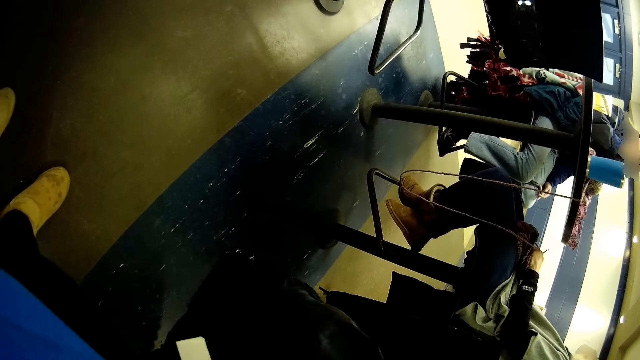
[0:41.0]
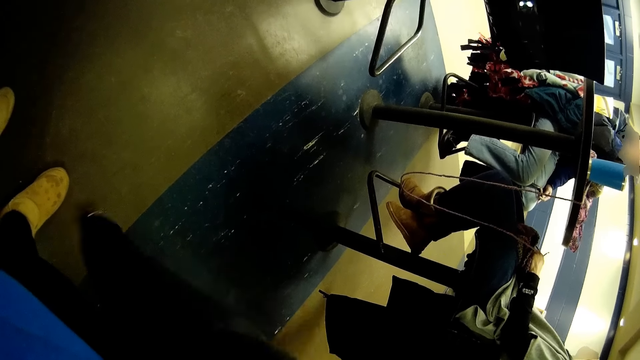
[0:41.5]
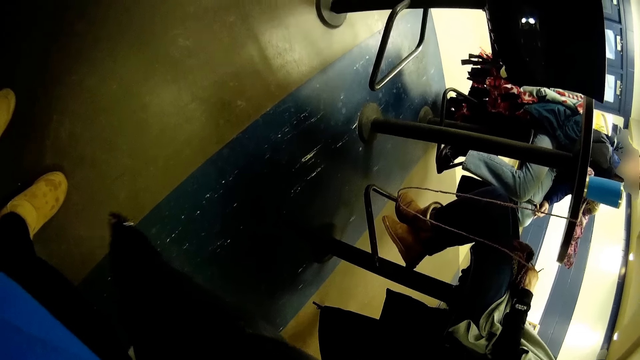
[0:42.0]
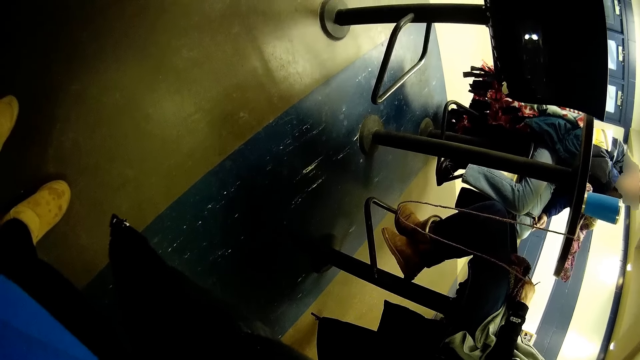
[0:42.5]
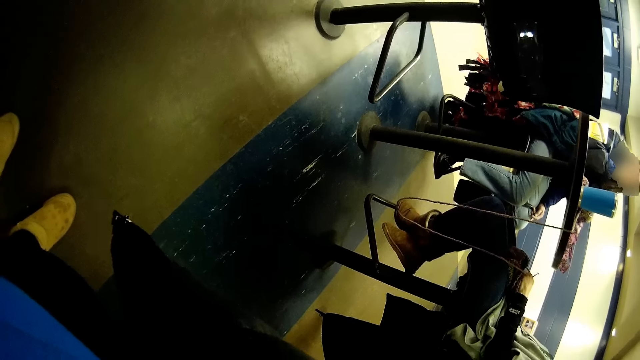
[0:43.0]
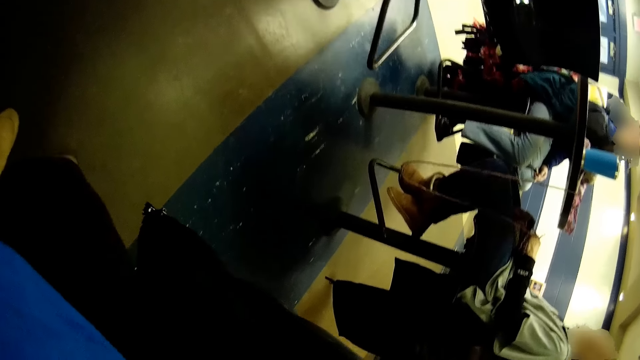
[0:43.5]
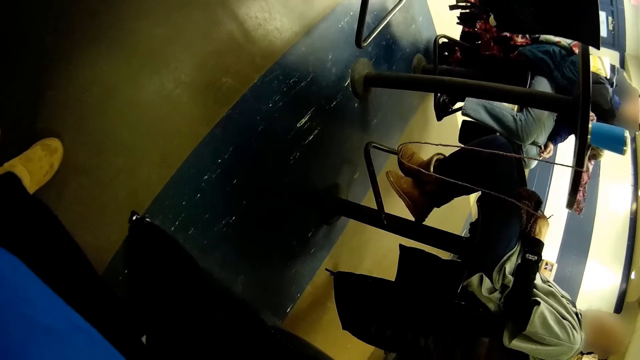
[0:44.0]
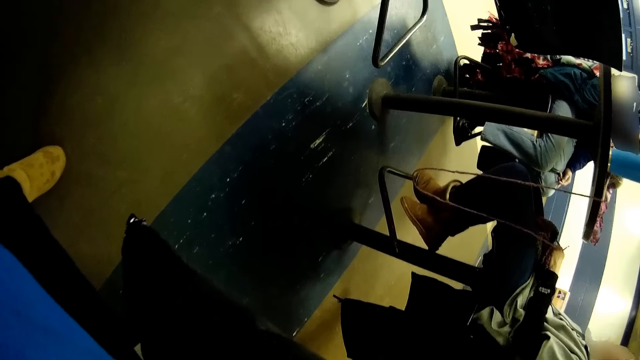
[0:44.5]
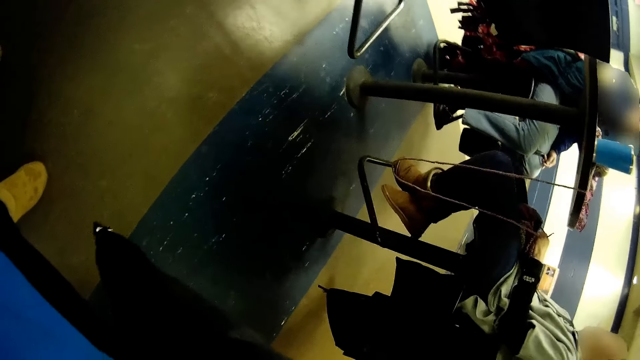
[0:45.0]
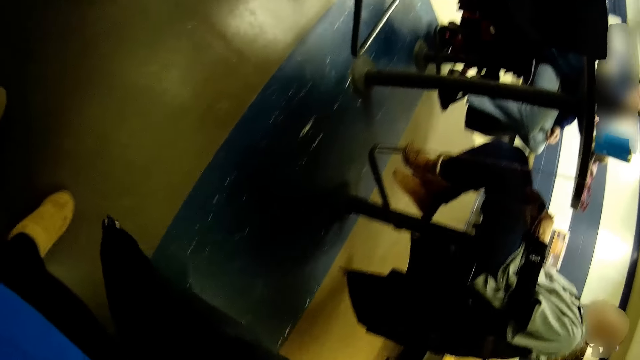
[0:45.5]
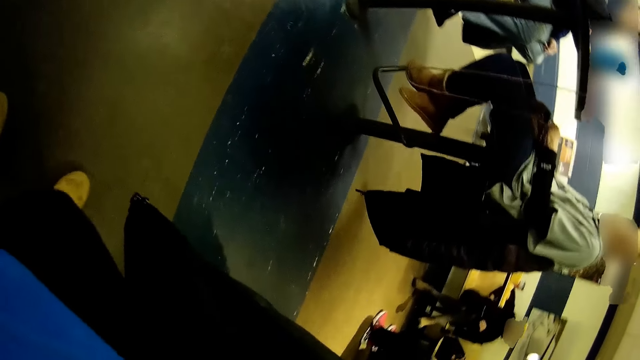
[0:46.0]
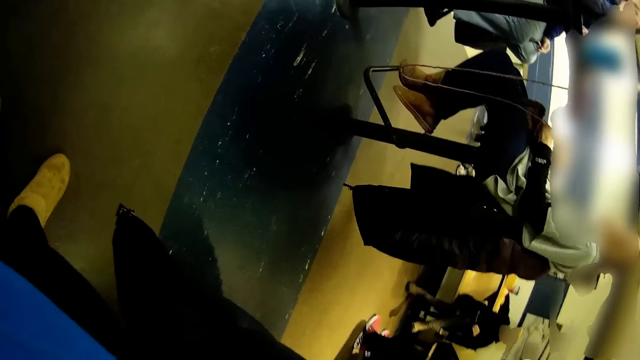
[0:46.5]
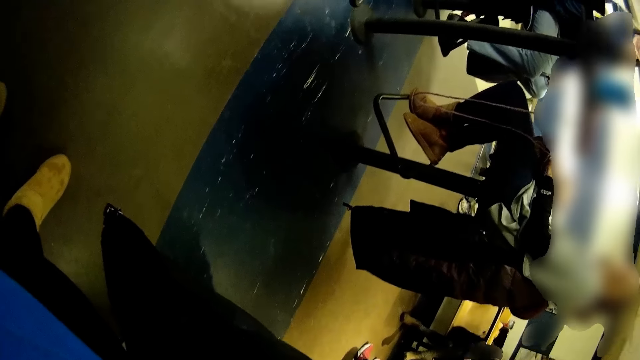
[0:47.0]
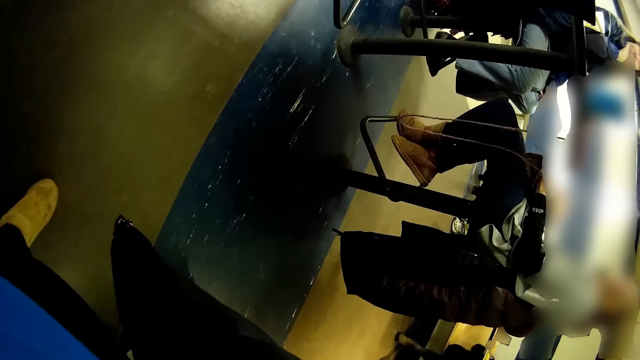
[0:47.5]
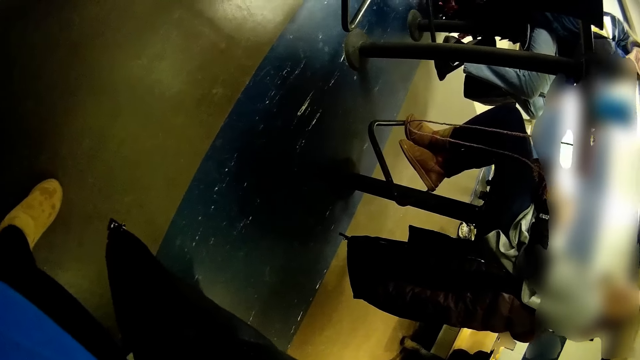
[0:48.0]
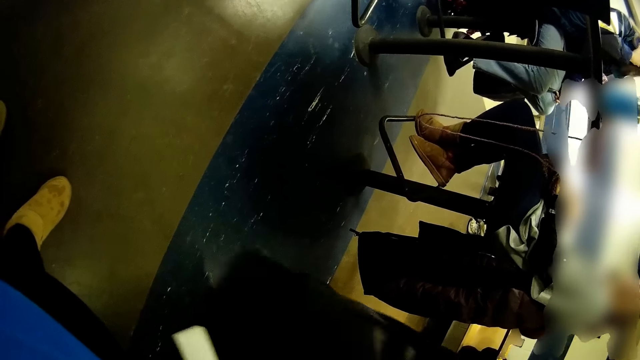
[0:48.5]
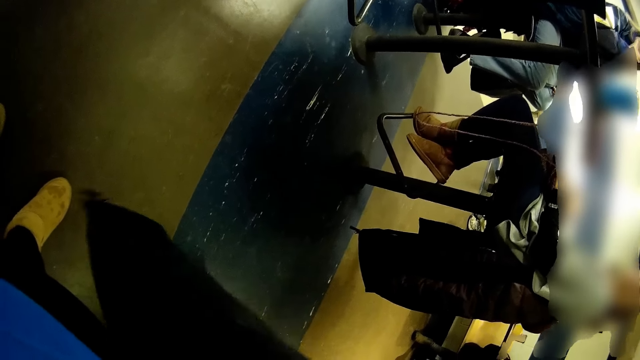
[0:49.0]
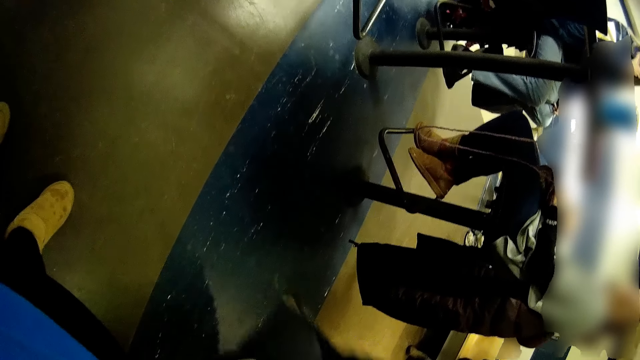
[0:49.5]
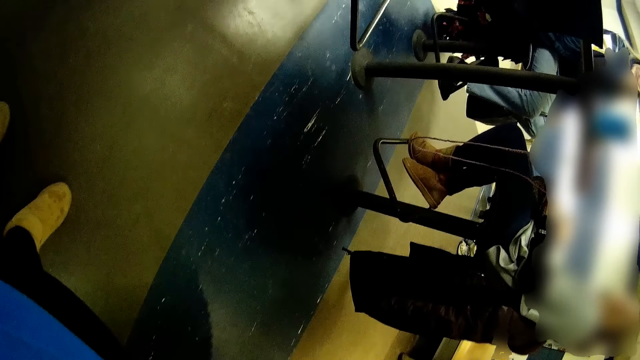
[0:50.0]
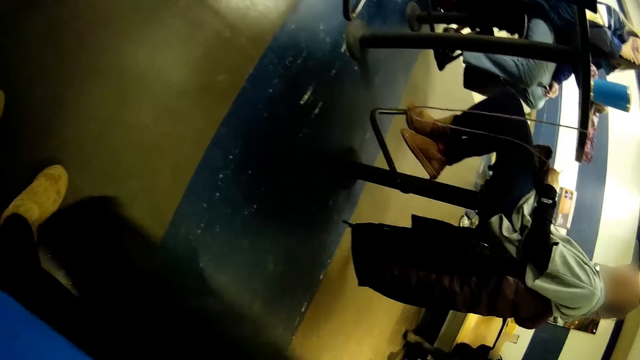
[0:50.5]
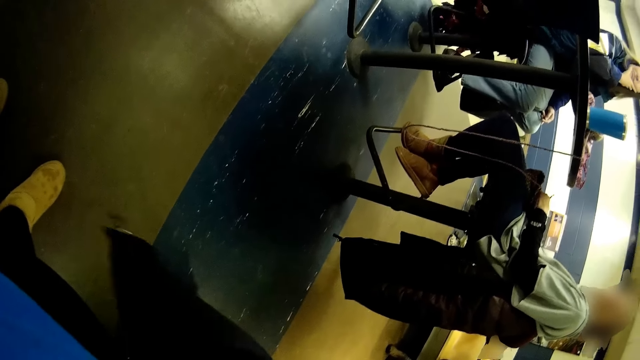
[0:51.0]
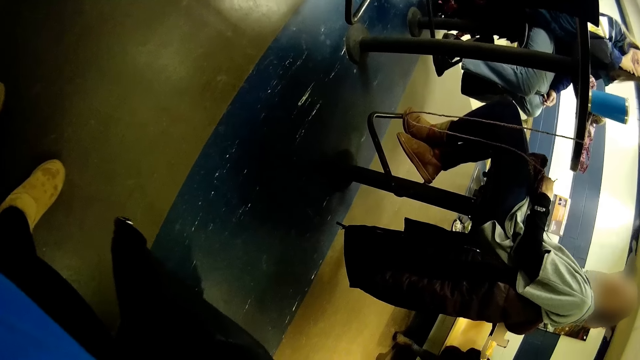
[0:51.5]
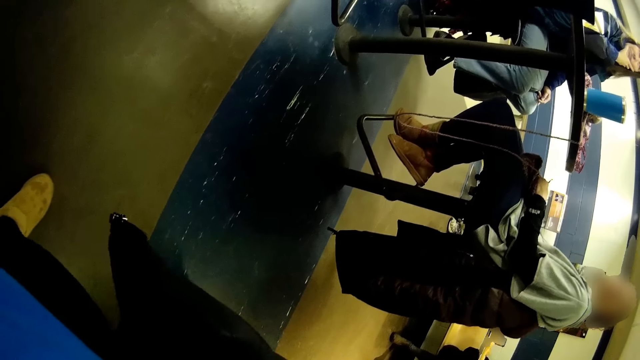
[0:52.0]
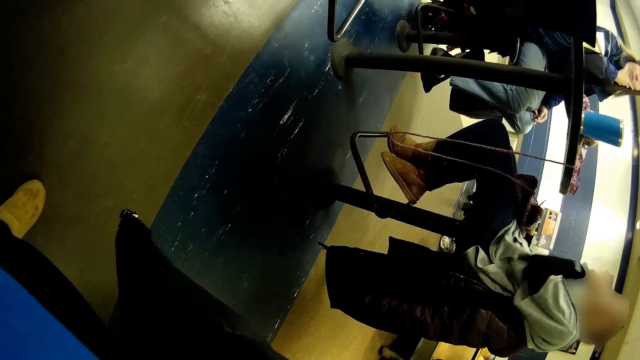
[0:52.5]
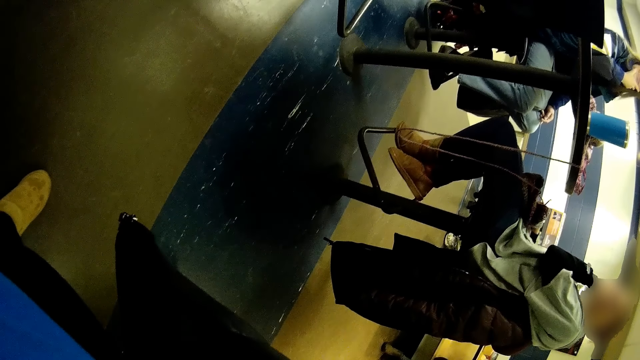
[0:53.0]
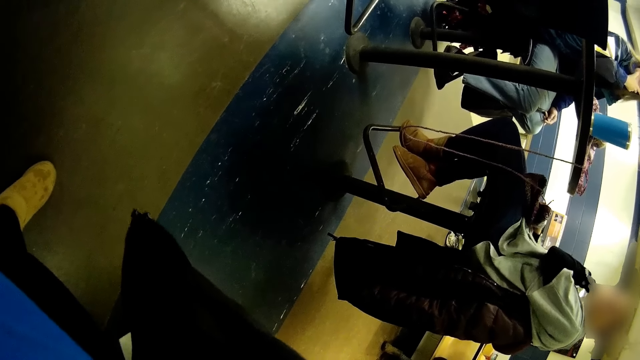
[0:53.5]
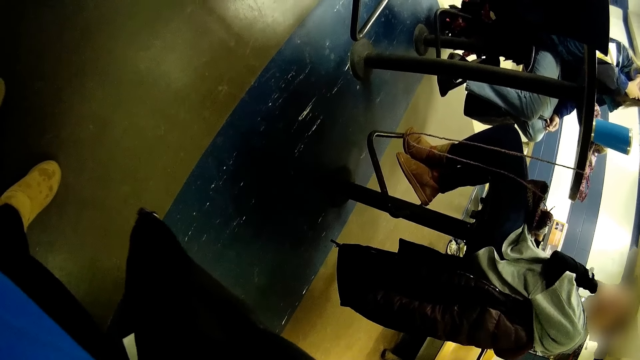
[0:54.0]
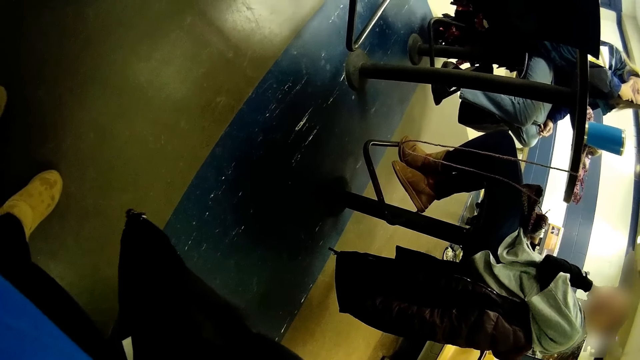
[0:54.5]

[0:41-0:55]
The camera wearer moves a foot. They stand. They shake a jacket.

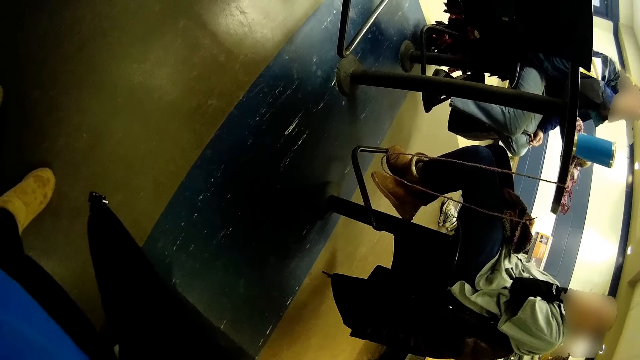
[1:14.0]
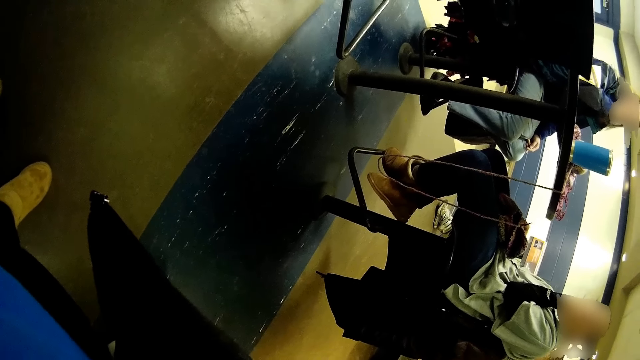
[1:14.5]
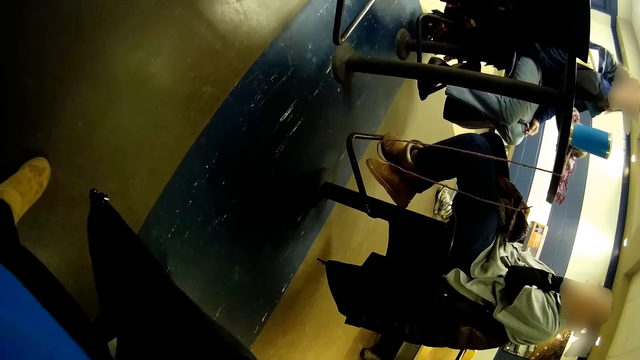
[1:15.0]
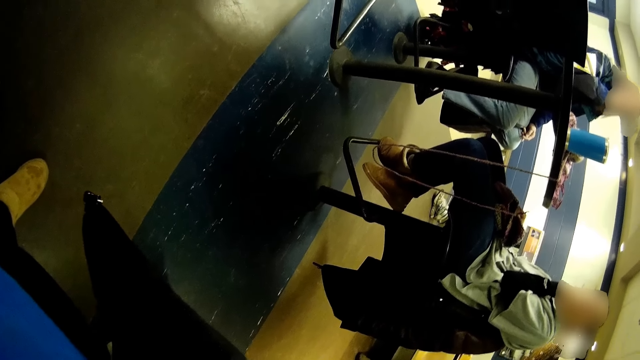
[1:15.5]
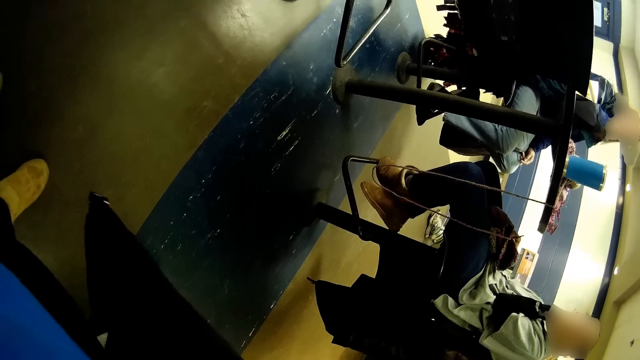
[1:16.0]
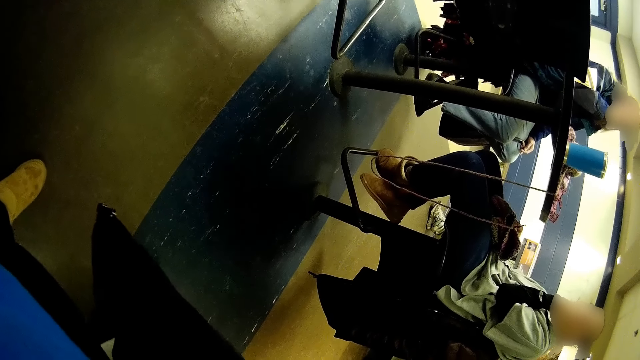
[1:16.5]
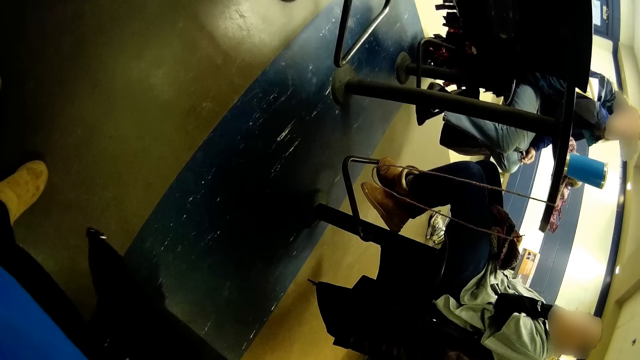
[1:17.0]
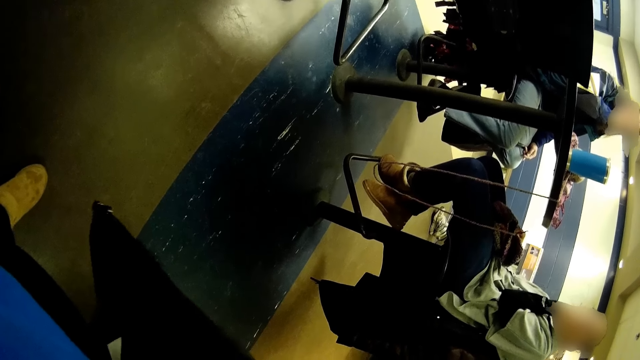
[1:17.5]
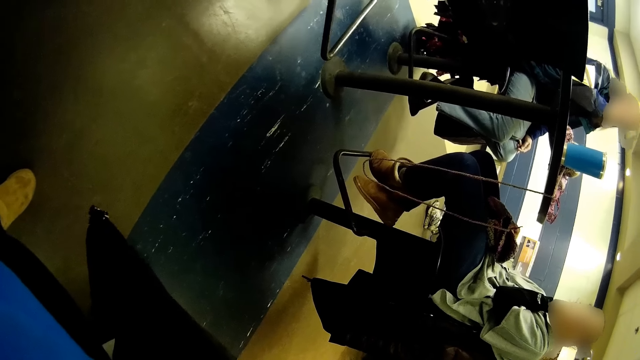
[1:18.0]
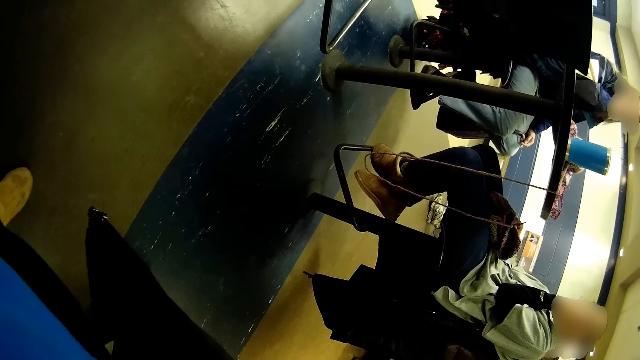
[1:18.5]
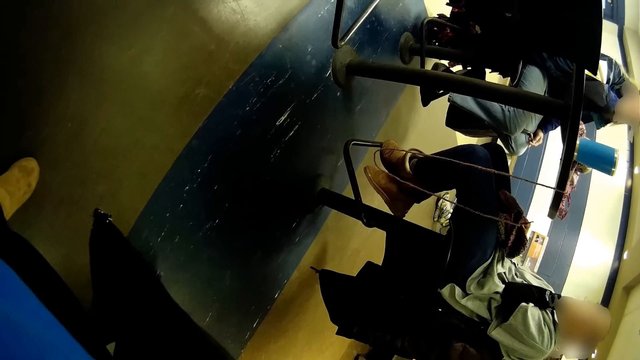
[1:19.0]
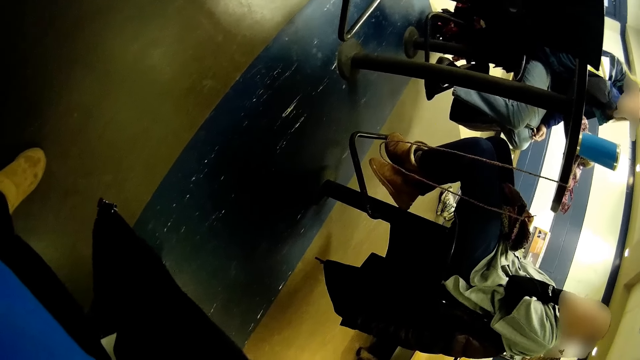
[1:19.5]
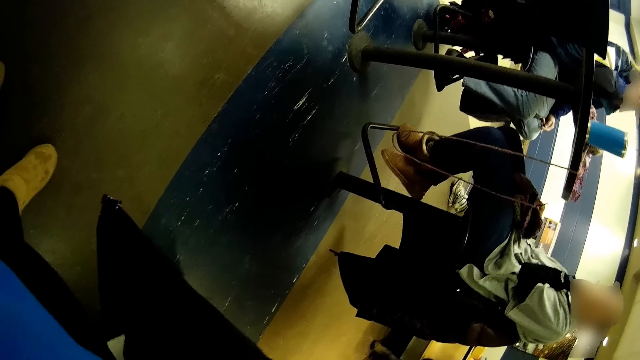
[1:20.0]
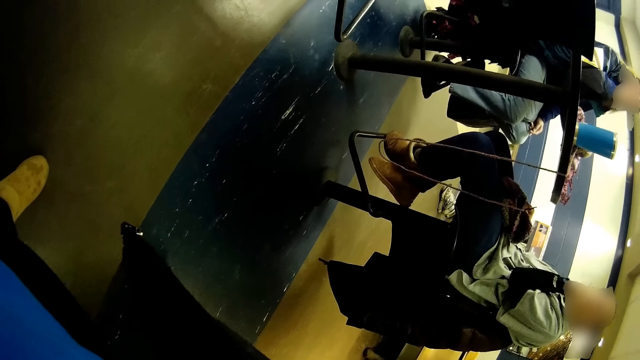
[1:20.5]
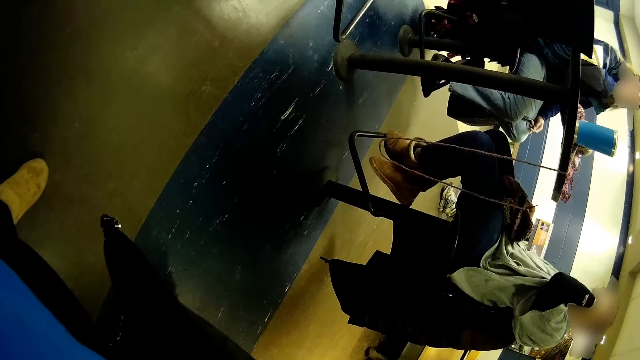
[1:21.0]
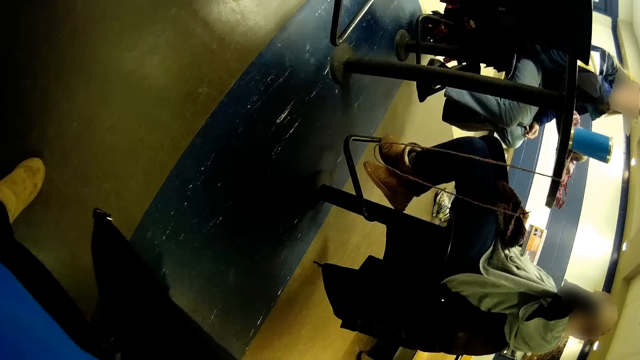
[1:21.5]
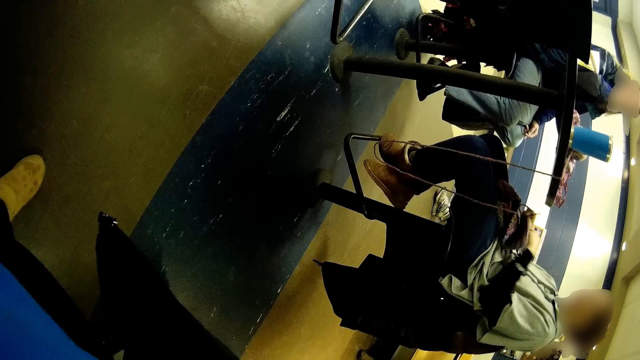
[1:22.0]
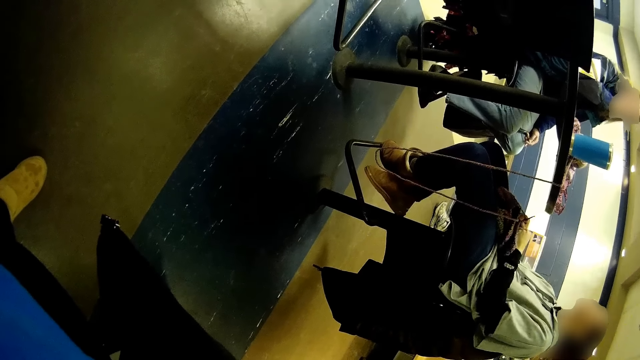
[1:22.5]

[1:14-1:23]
The camera wearer looks around.
